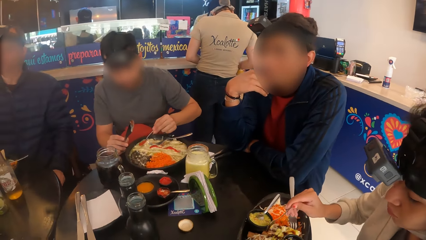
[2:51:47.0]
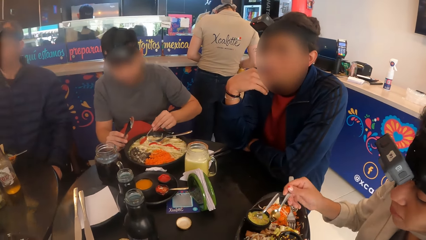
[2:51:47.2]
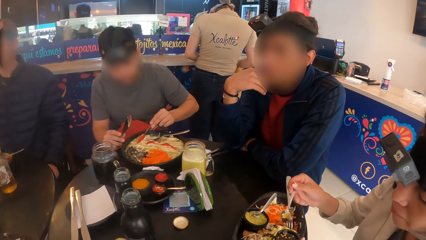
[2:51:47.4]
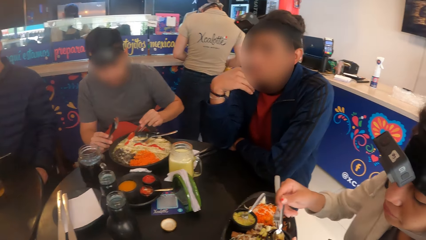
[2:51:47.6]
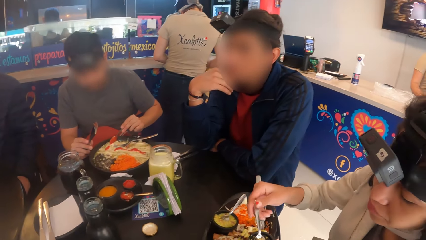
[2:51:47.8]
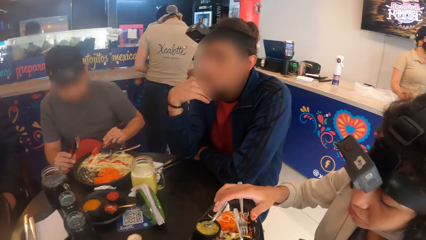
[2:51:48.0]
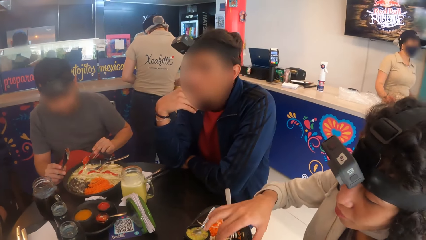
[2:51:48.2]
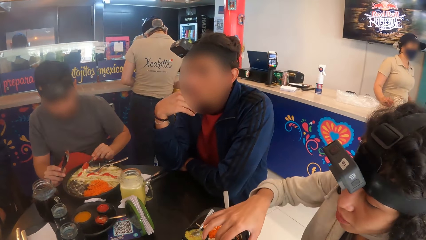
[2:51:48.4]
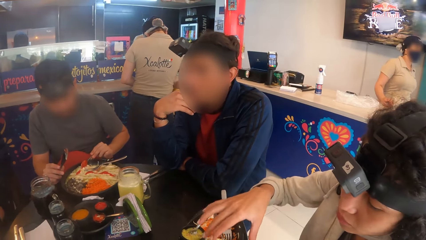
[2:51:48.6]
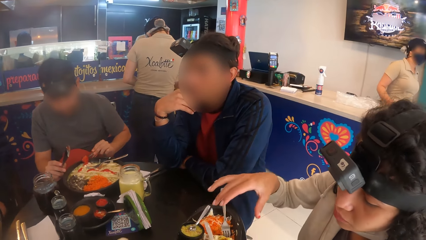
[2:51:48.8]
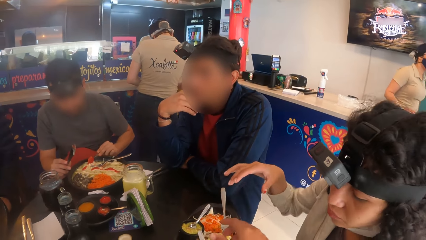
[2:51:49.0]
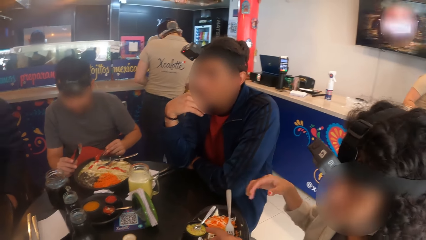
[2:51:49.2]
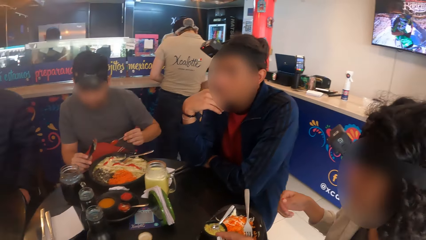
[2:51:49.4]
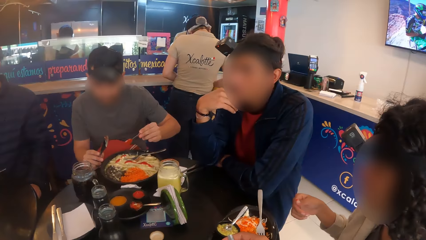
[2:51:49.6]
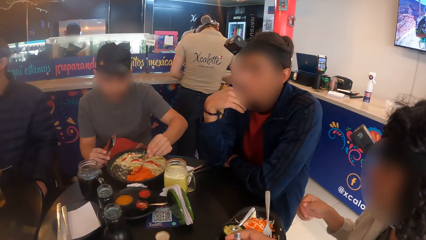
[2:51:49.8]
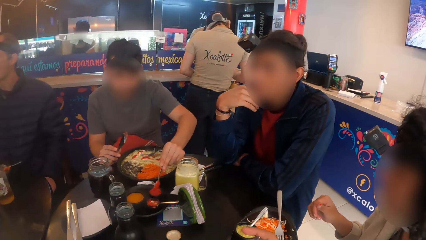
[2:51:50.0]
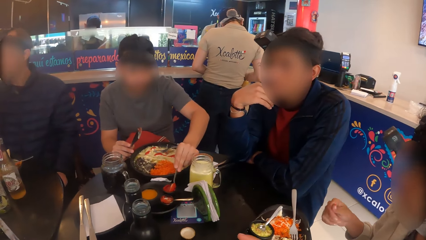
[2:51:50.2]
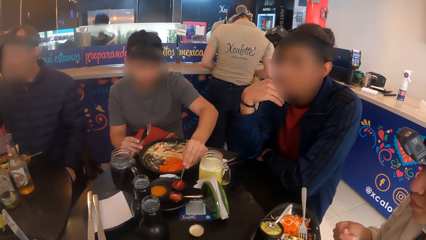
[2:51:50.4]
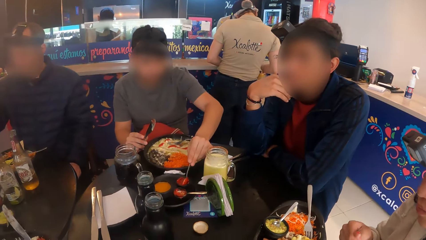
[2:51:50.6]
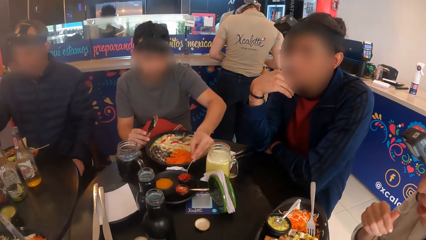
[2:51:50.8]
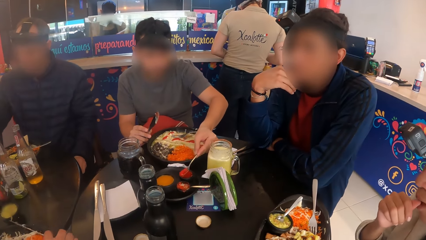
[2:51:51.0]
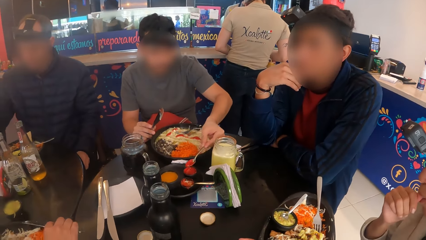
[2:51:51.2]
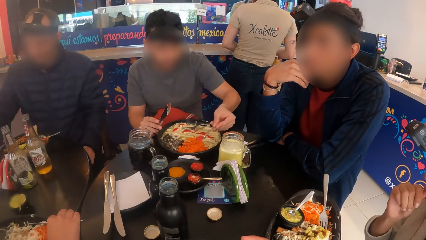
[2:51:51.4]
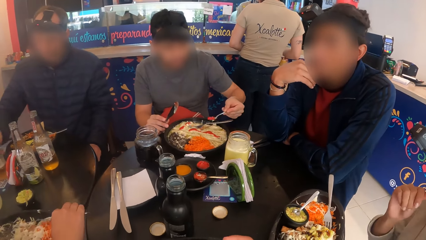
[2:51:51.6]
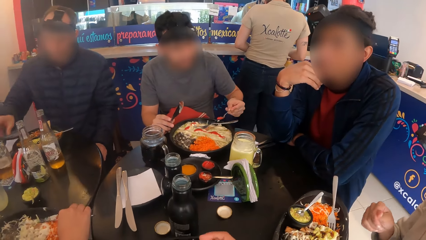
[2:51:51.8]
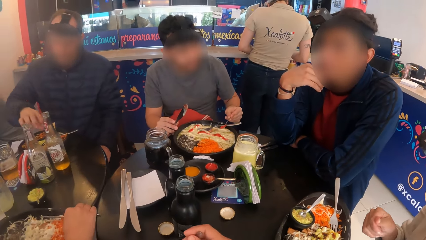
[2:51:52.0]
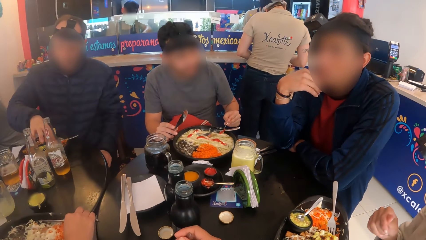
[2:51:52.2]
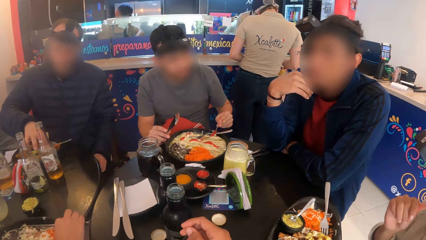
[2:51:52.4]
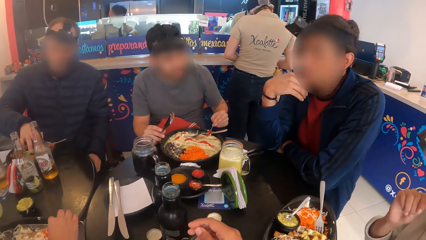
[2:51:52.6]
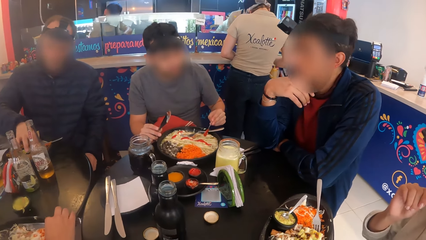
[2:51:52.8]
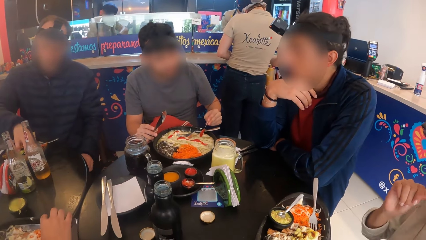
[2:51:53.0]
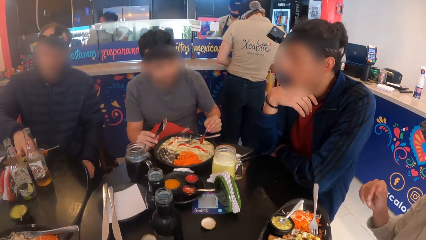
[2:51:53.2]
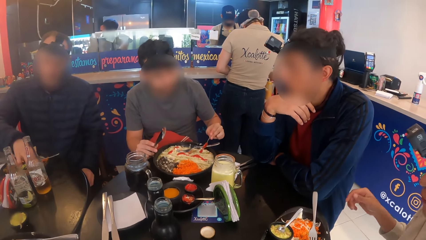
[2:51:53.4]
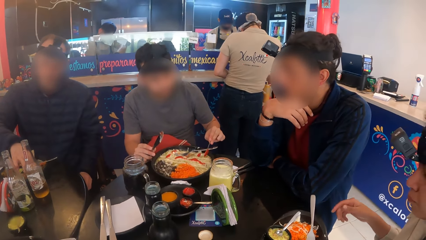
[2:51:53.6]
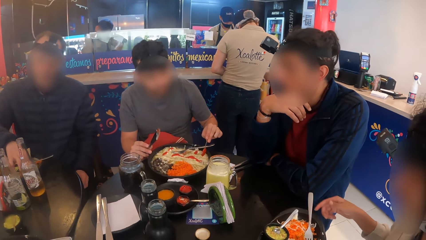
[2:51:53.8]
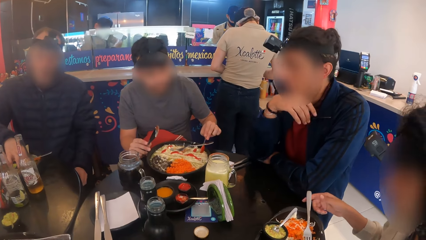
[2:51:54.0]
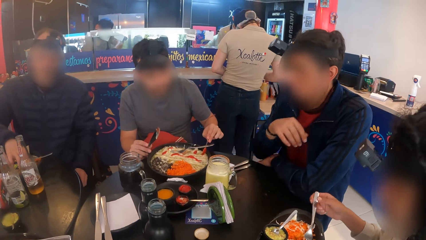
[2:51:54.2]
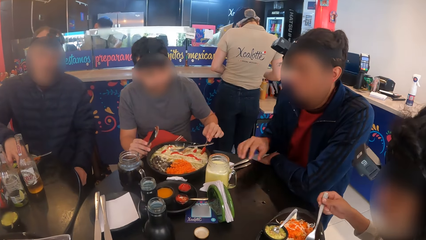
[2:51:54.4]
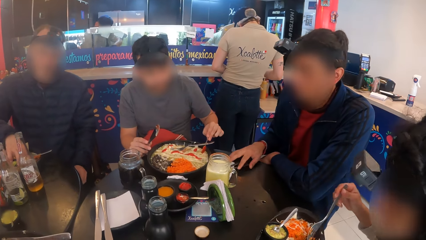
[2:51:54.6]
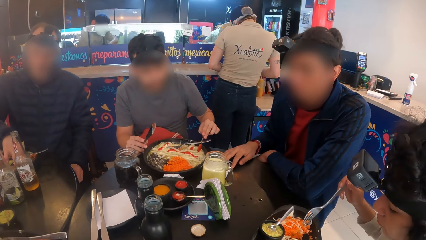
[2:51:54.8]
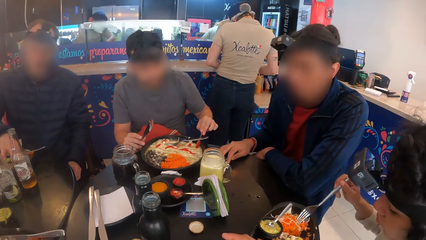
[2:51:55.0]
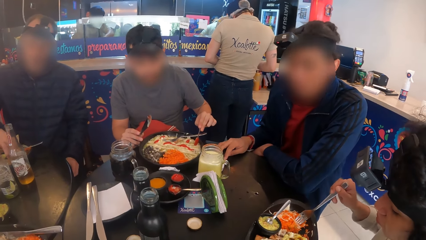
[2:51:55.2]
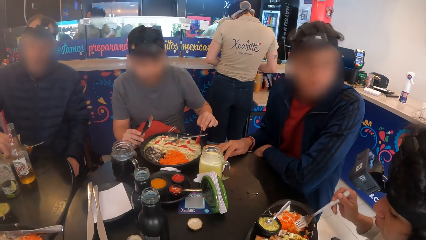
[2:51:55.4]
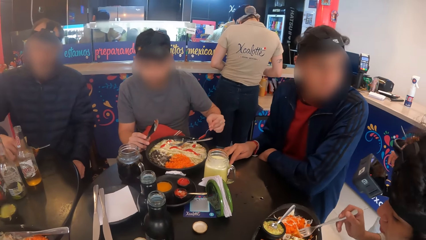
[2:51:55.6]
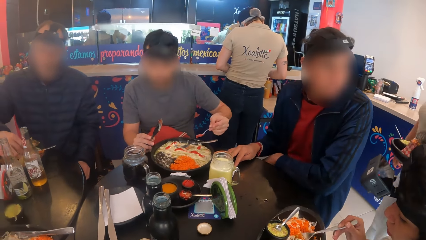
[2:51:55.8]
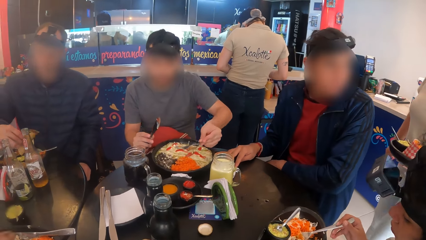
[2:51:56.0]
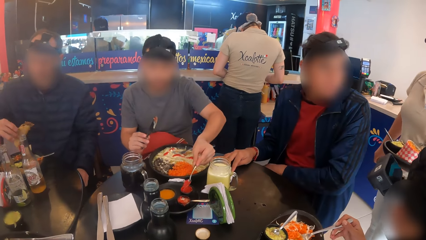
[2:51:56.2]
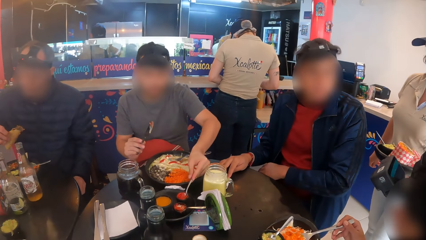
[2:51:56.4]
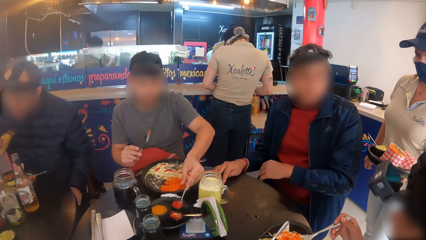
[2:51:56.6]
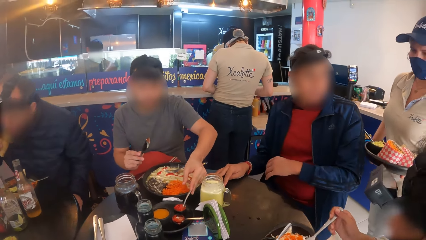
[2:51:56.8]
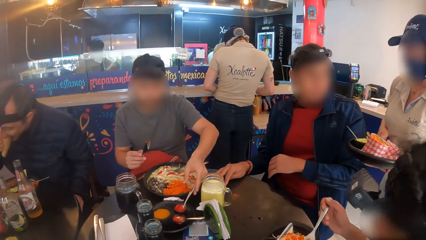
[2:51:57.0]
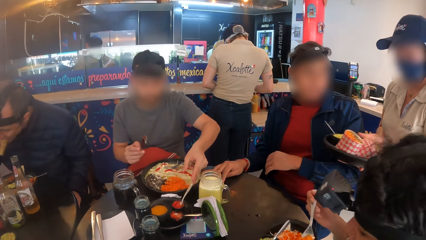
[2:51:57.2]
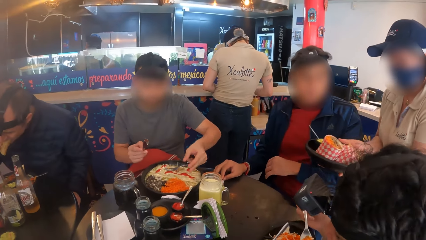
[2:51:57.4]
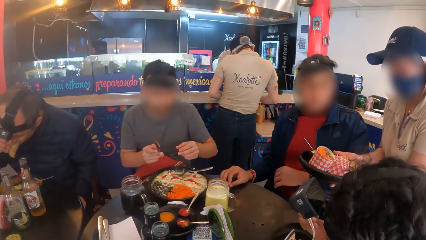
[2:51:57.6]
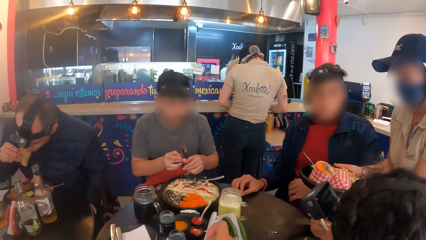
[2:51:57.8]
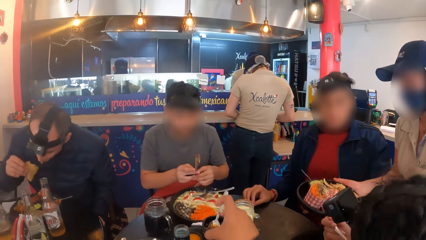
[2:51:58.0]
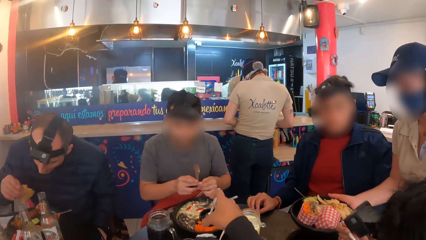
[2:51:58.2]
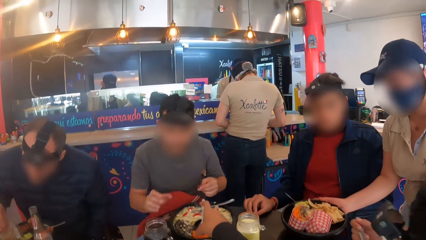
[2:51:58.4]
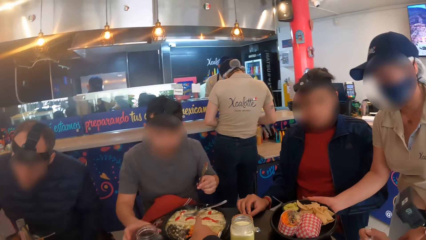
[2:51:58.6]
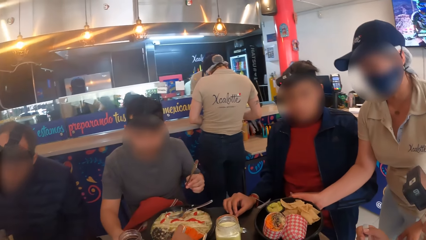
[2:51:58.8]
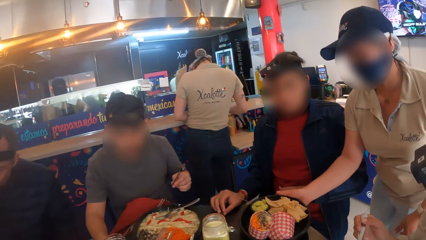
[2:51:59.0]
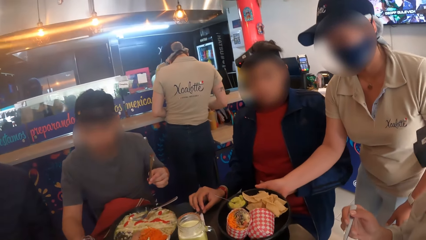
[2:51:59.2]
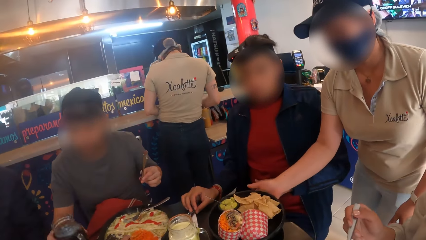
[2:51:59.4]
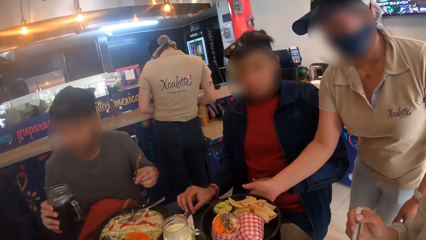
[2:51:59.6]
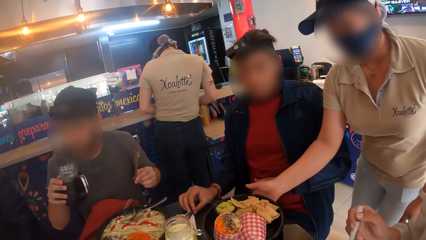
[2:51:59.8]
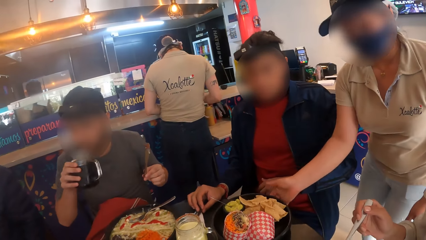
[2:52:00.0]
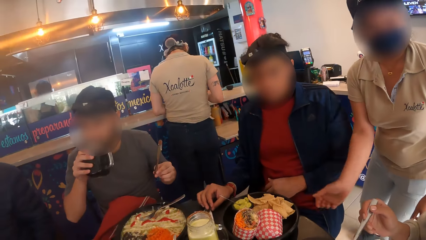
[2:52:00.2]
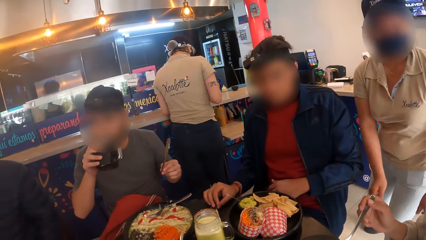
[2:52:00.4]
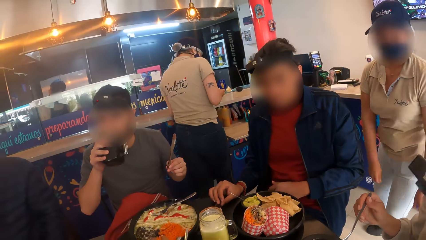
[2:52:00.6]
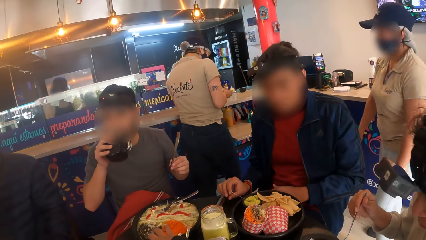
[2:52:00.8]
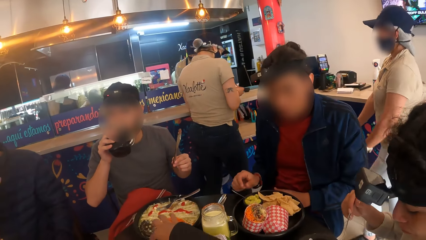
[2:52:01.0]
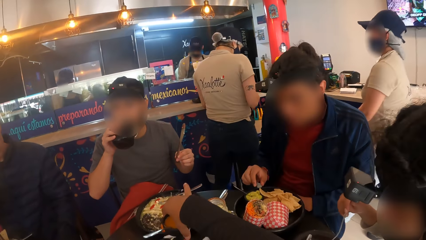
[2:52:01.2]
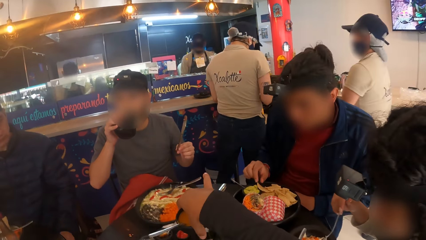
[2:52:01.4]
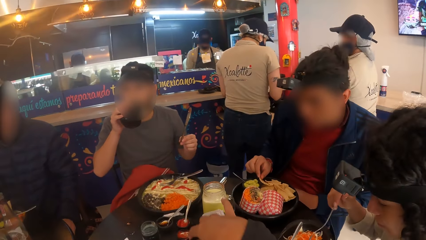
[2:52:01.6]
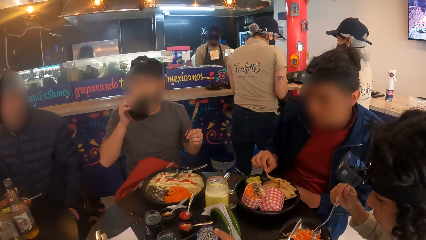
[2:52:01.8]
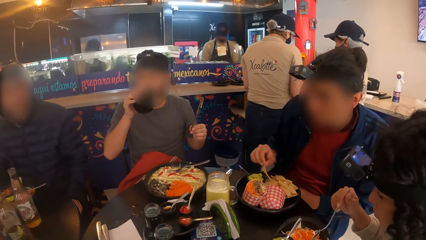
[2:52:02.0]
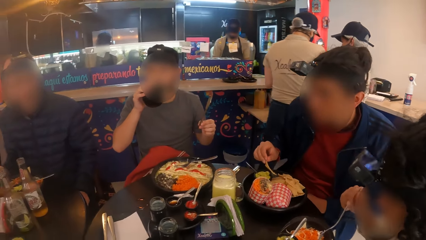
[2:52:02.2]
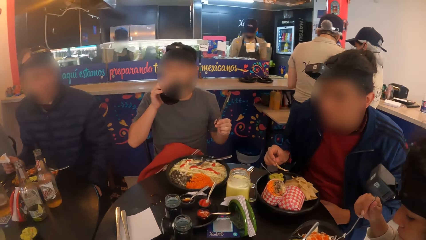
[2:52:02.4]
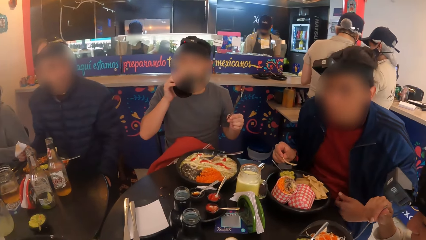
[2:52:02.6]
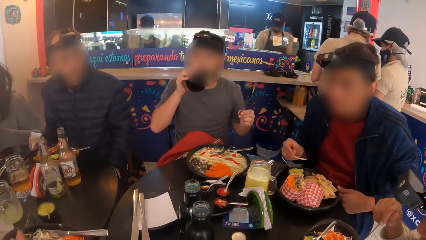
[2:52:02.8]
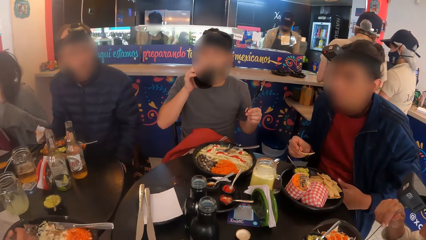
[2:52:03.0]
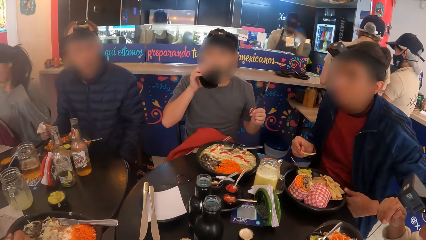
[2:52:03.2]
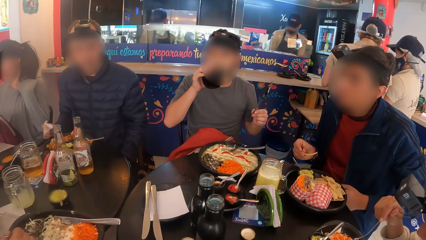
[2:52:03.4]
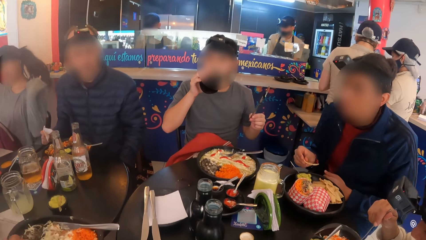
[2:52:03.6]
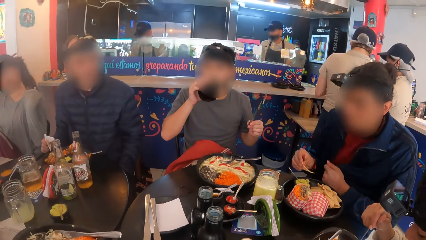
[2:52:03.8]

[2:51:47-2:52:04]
The camera wearer eats food. A man eats chips from a plate on the table with his right hand. Another man eats salad from the plate with a spoon in his right hand. A third man places his right hand on the table and interacts with a woman. A fourth man drops the spoon on the sauce plate with his left hand, passes the fork from his right hand to his left hand, and picks up a cup from the table with his right hand. The camera wearer puts a bowl on the table. The fourth man drinks from the cup in his right hand. The camera wearer picks the bowl. The third man eats the chips from the plate with his right hand and touches his shirt with his left hand.
